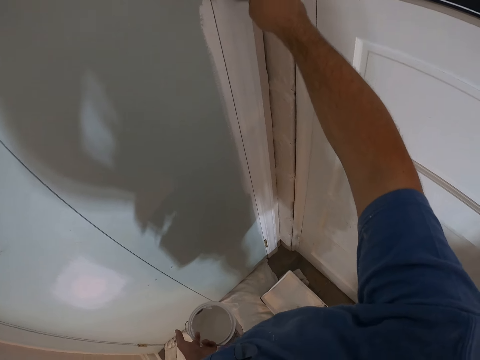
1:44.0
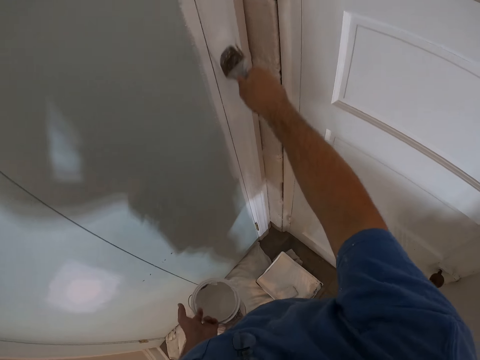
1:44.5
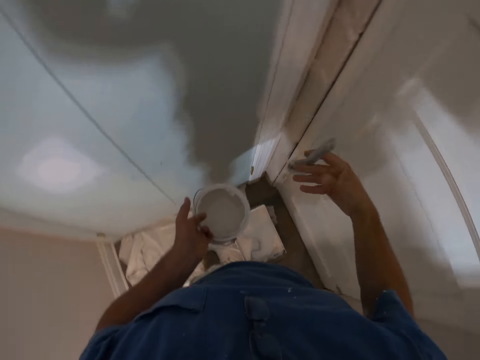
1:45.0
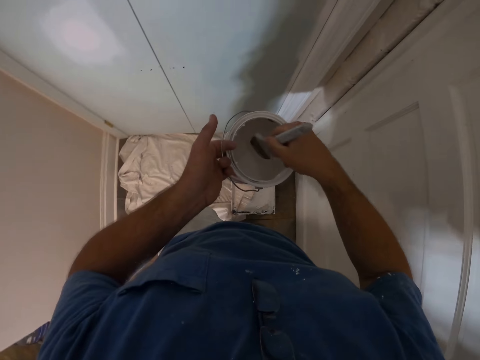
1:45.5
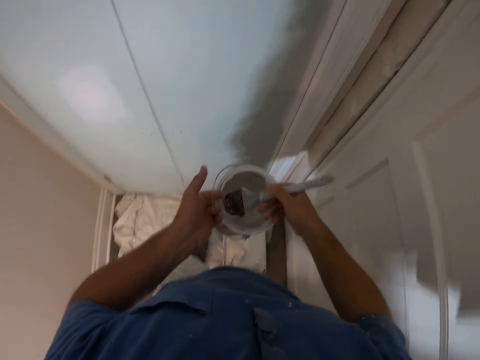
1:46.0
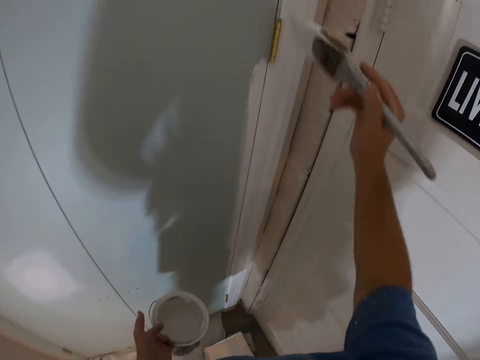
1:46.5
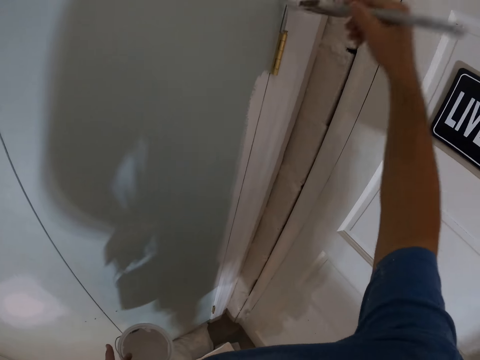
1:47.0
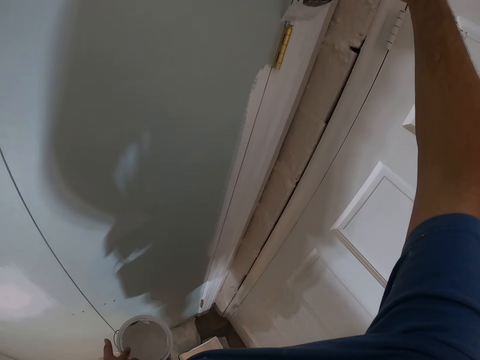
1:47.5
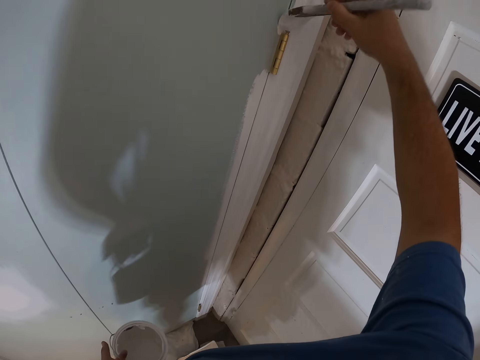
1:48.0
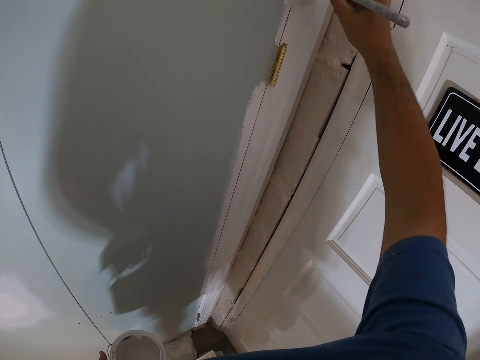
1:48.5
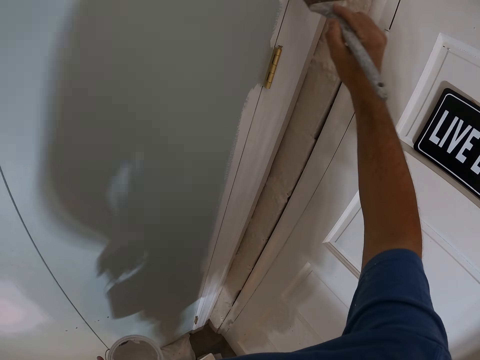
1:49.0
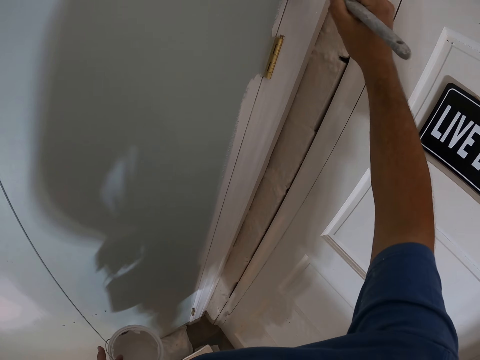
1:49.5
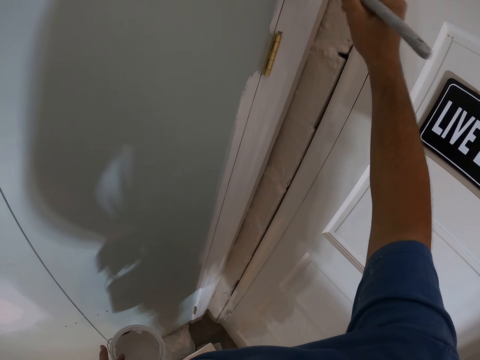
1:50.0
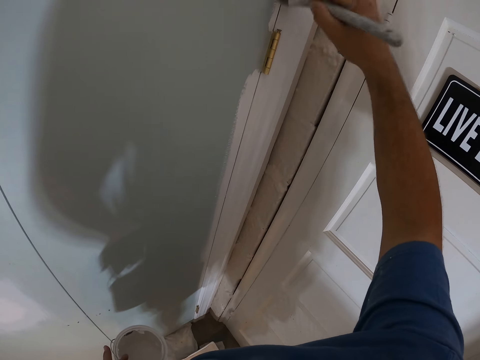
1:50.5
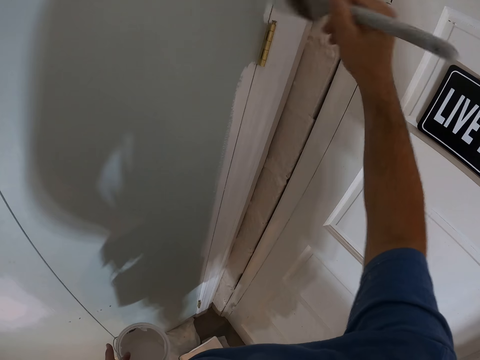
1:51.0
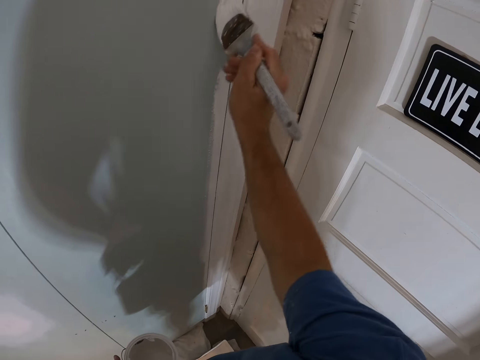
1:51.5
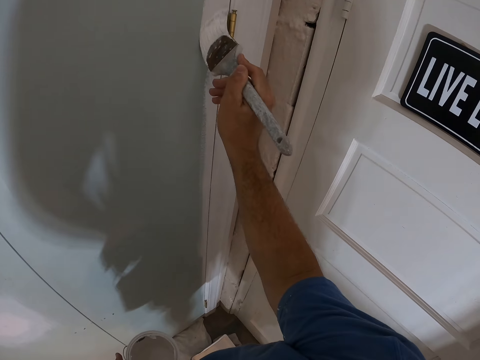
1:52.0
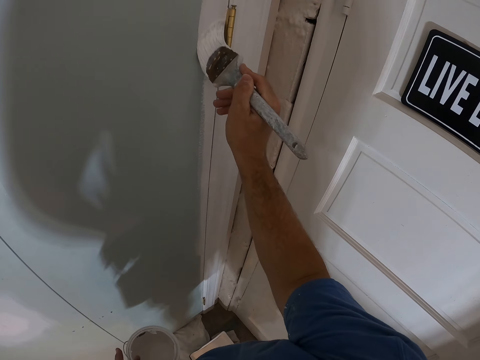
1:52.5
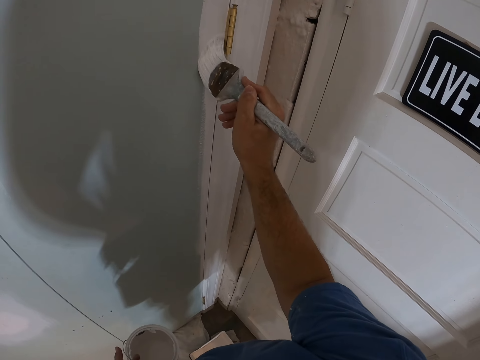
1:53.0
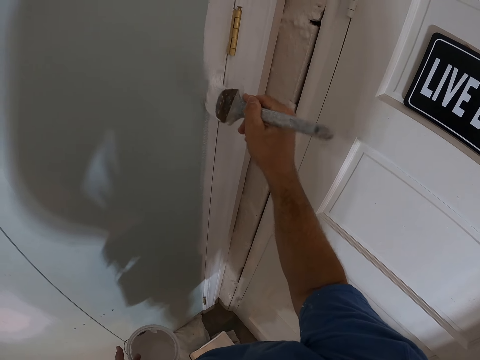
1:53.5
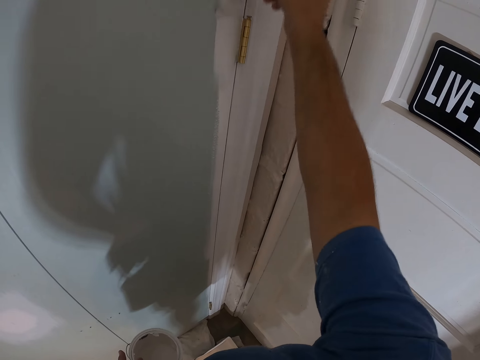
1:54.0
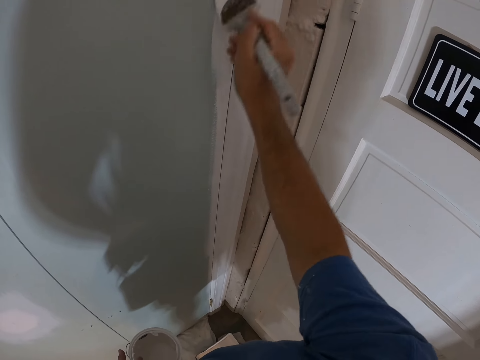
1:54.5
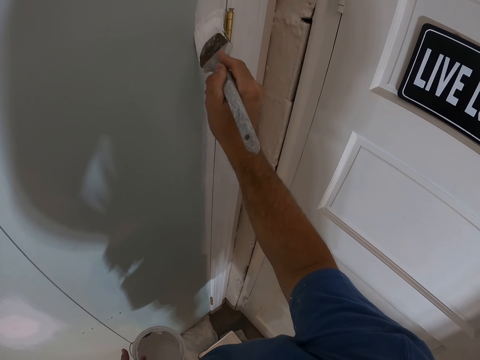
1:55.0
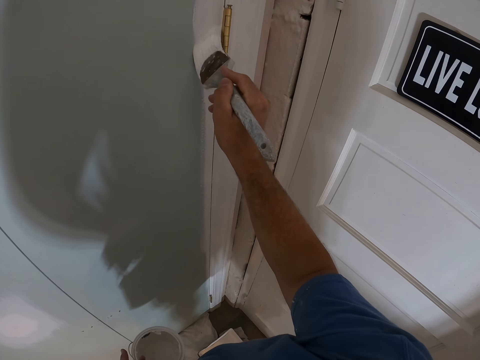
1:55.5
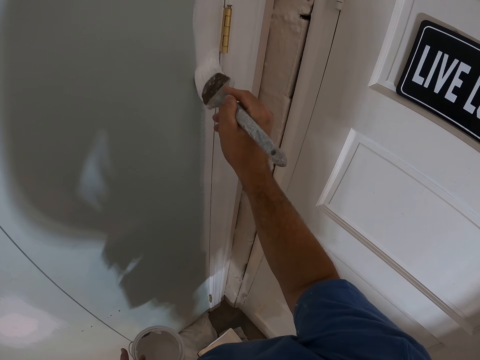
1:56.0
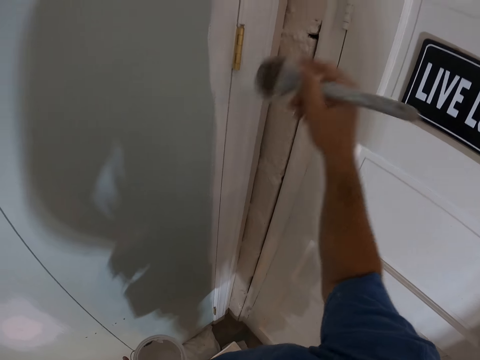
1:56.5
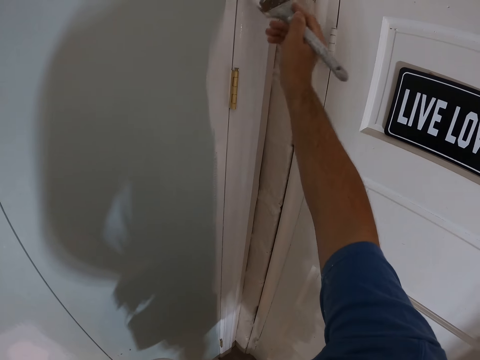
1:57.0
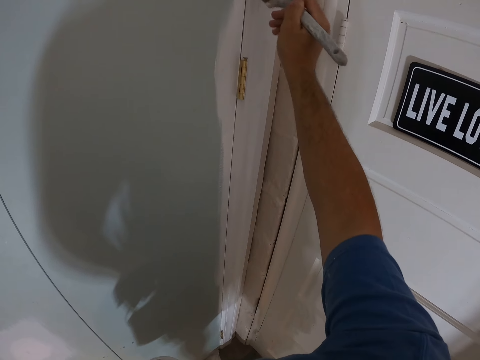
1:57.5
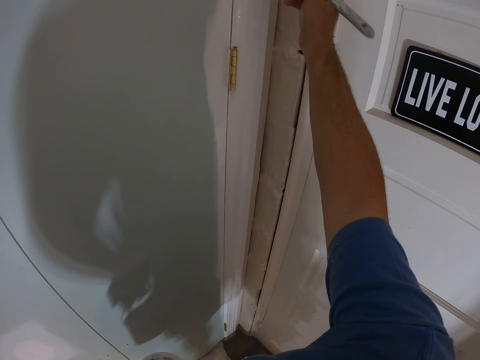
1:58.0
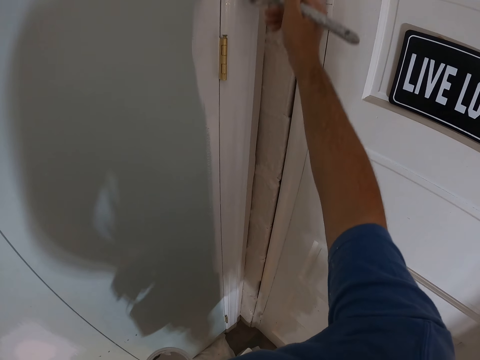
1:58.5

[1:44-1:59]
The camera wearer scoops up paint with the paint brush from the paint can. They paint the door frame with the paint brush.

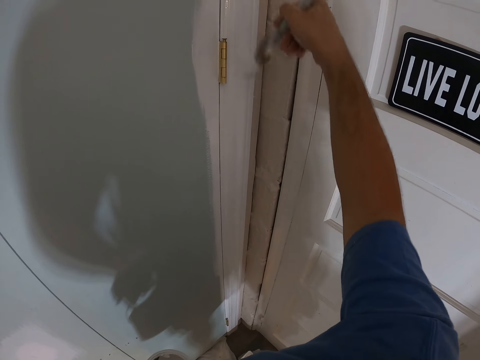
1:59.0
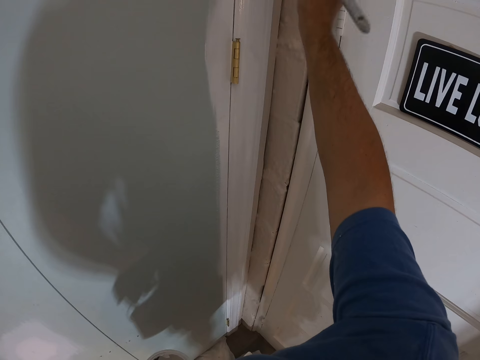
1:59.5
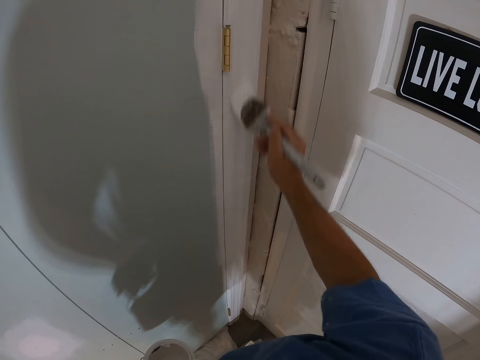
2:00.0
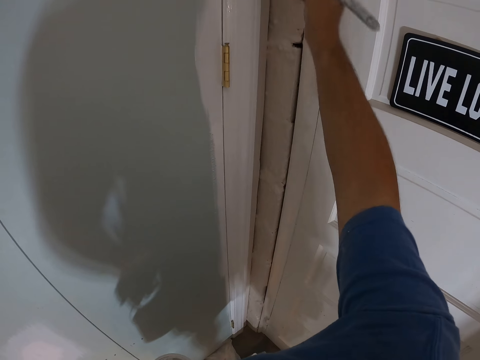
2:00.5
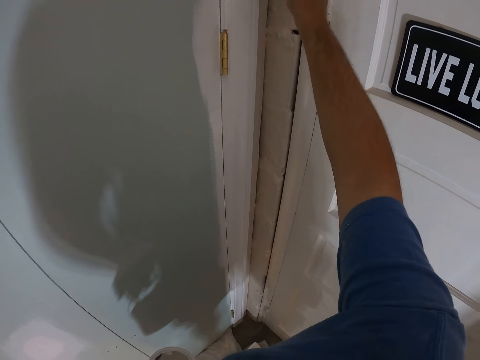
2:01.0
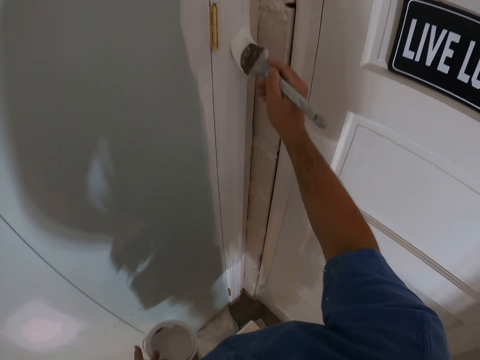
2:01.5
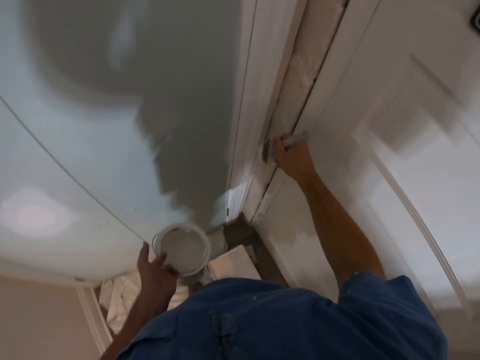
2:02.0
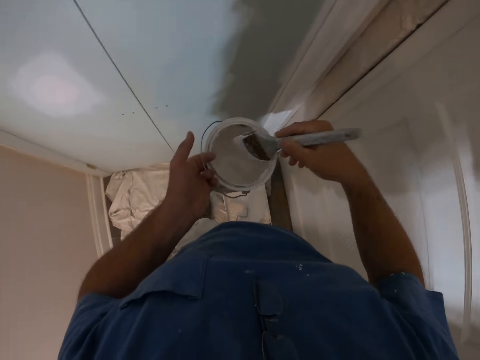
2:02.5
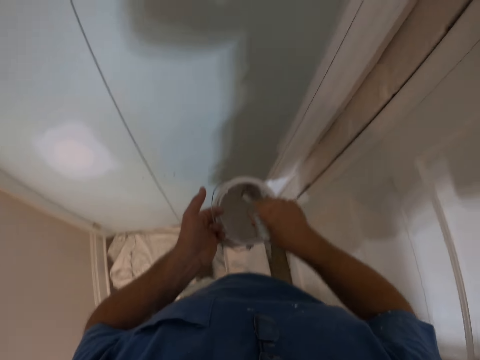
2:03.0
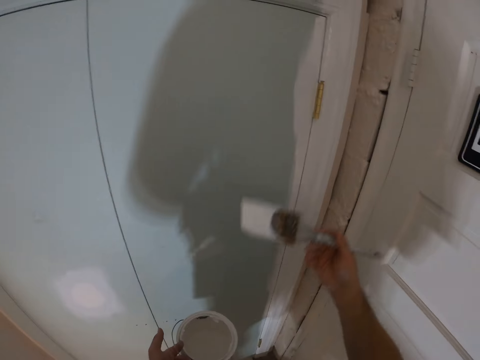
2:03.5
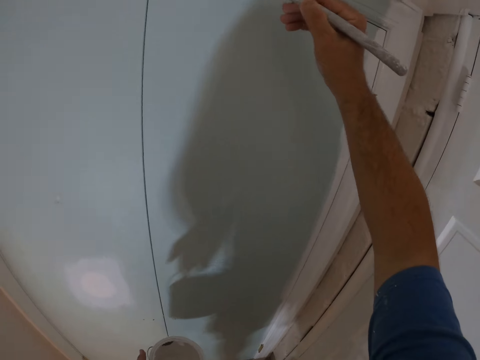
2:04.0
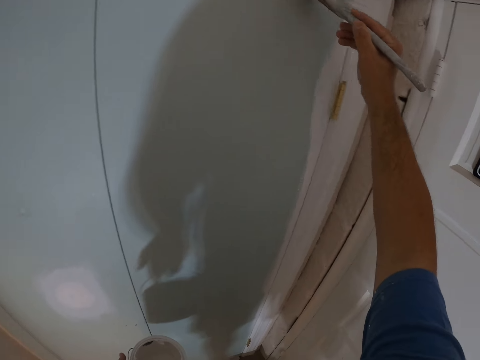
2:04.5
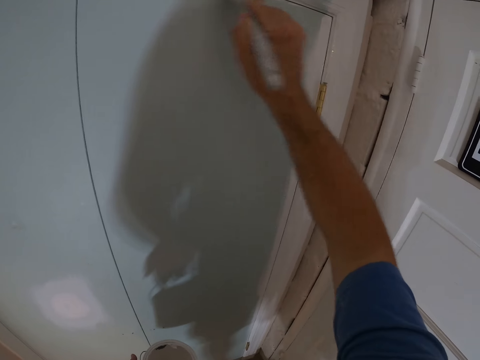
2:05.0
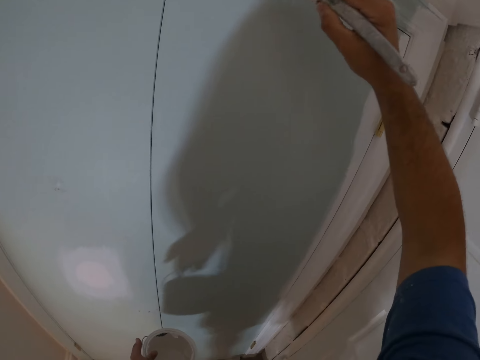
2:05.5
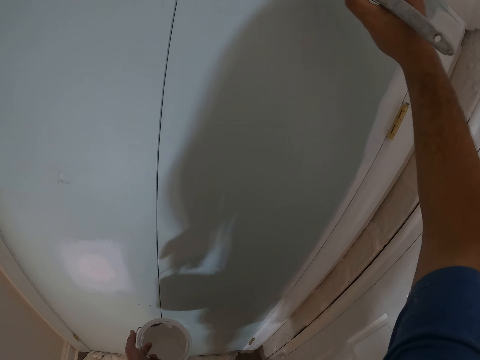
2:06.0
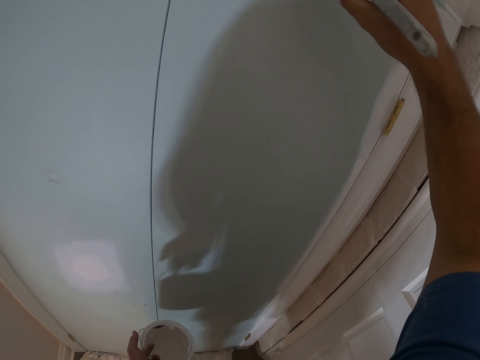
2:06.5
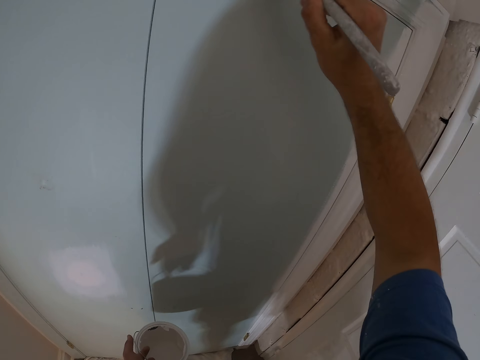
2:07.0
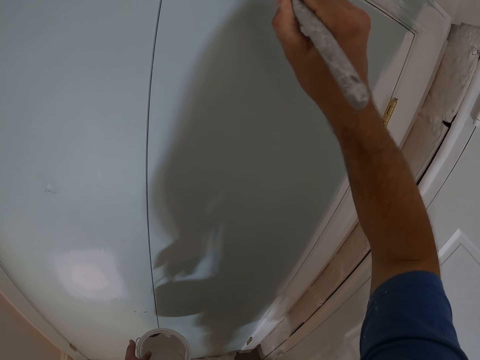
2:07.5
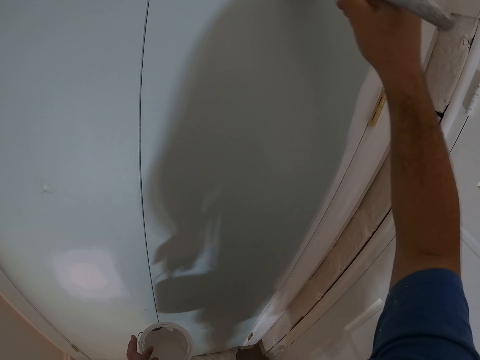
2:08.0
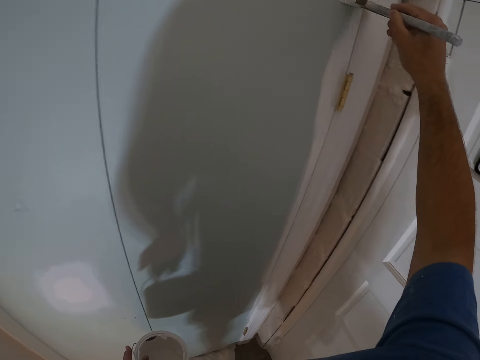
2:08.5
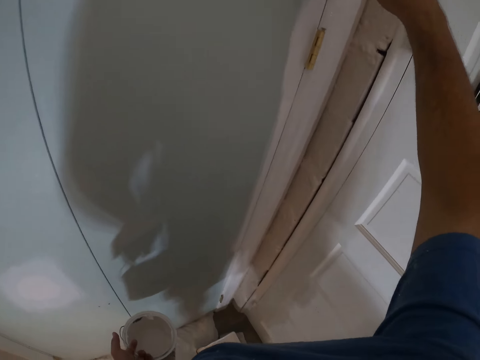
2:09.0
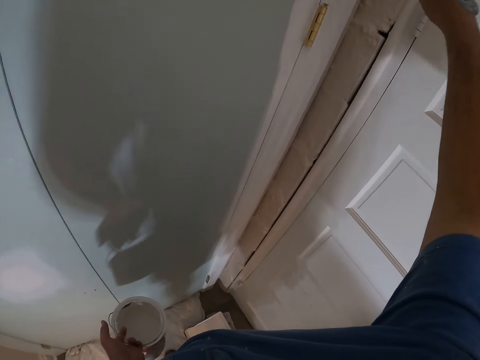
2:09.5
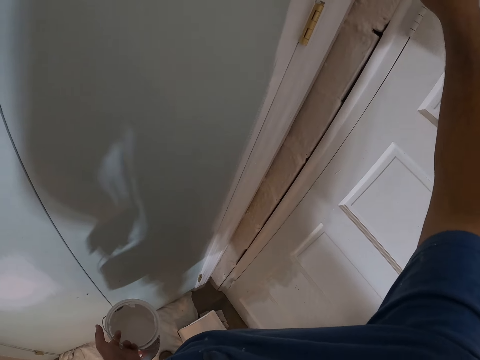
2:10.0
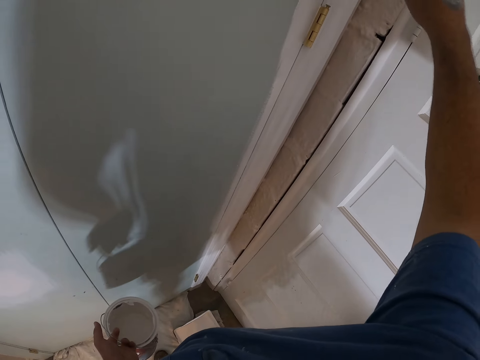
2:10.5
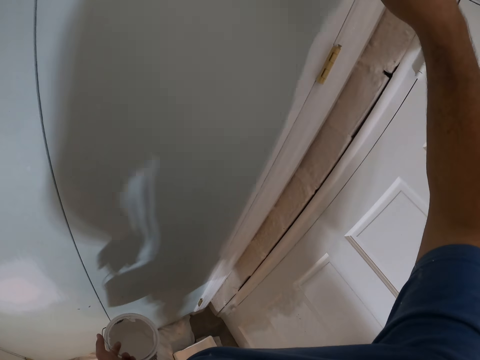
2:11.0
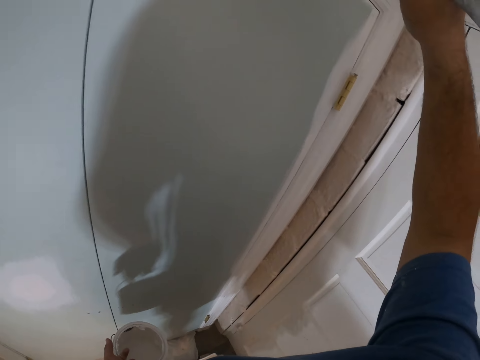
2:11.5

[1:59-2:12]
The camera wearer scoops up paint with the paint brush from the paint can. They paint the door frame with the paint brush.
